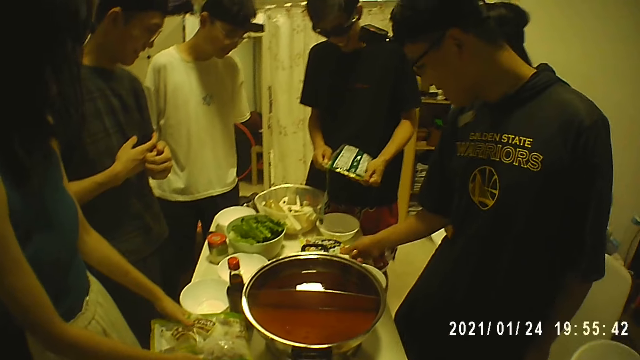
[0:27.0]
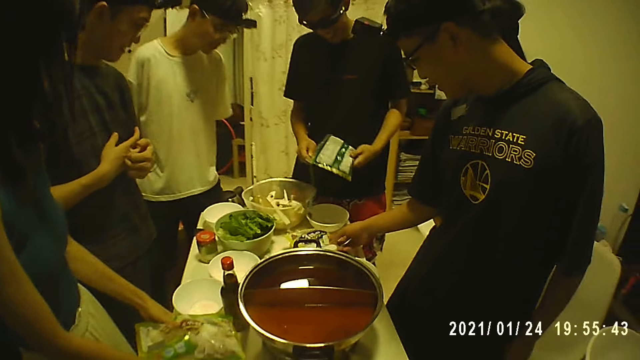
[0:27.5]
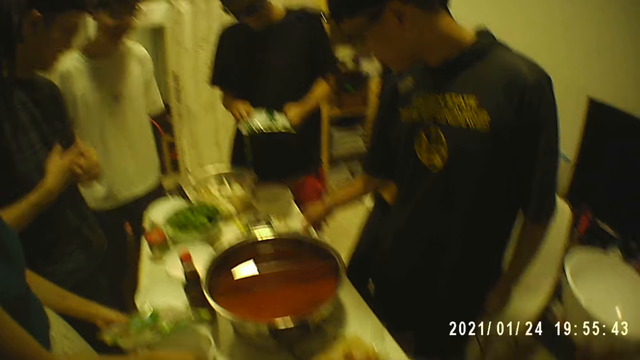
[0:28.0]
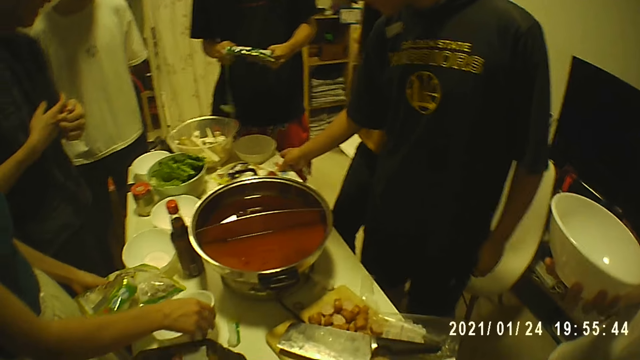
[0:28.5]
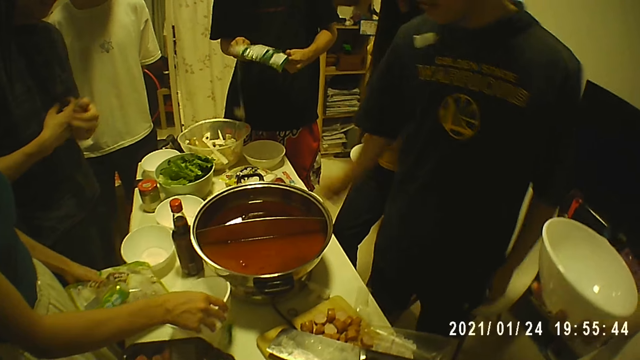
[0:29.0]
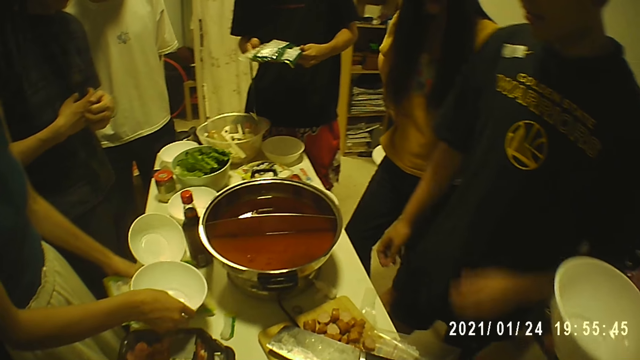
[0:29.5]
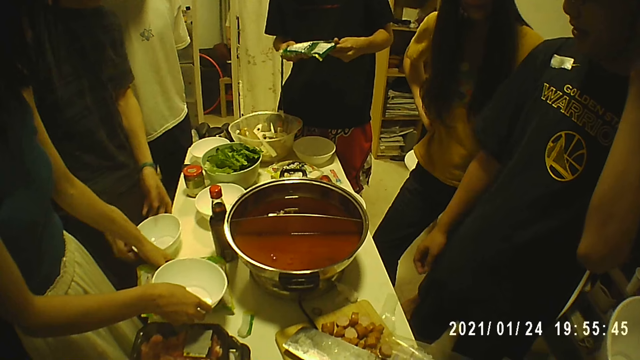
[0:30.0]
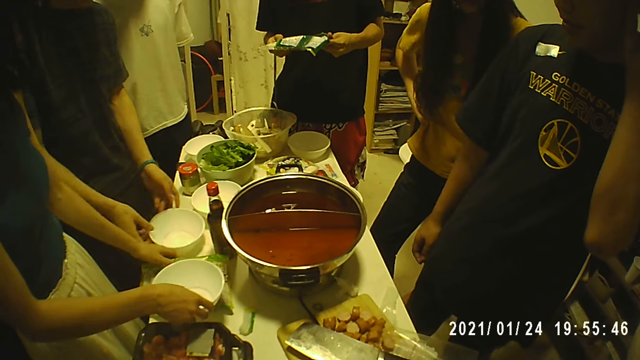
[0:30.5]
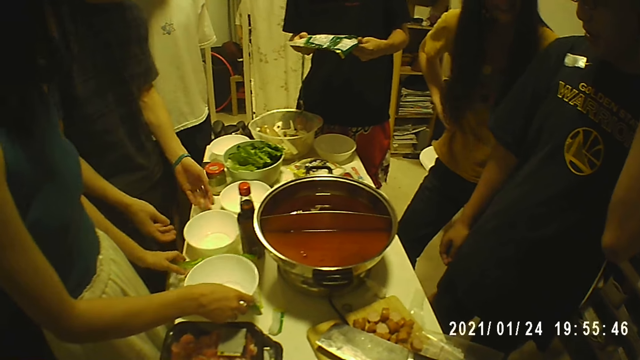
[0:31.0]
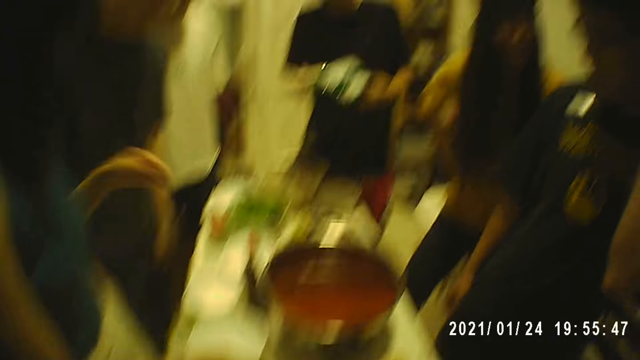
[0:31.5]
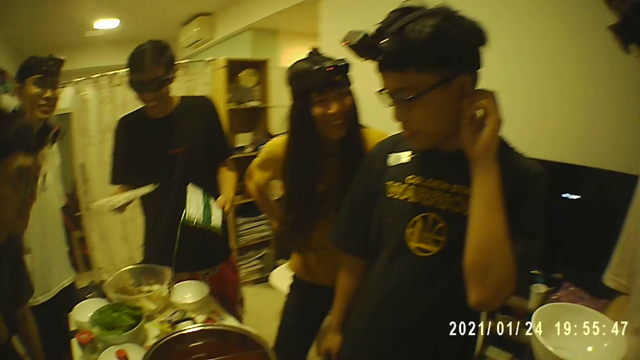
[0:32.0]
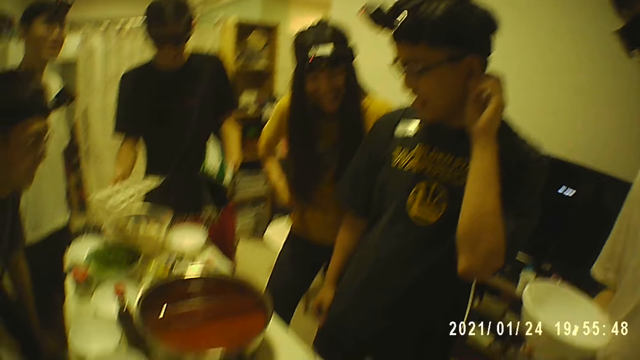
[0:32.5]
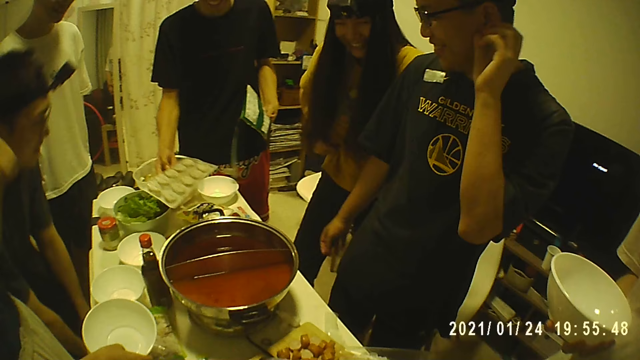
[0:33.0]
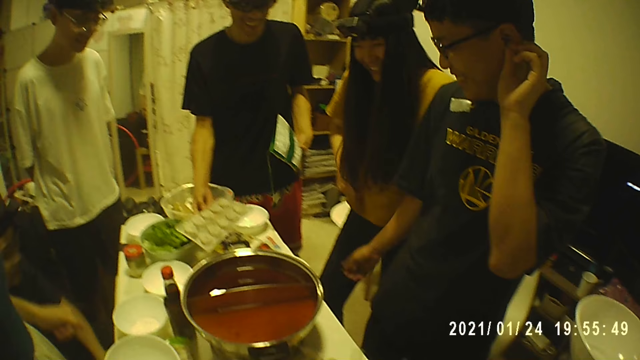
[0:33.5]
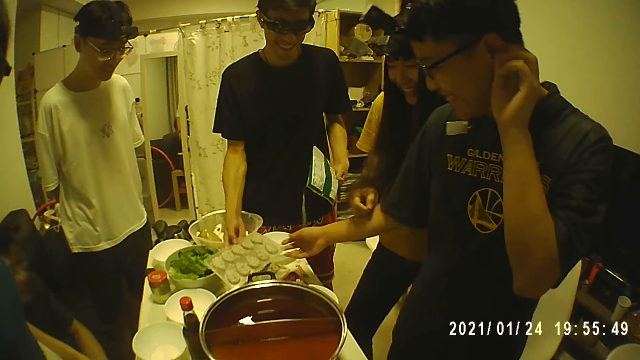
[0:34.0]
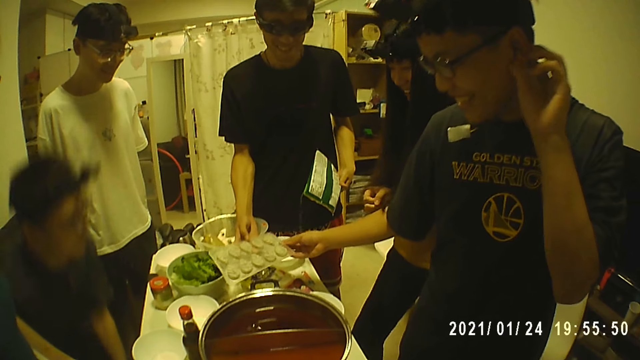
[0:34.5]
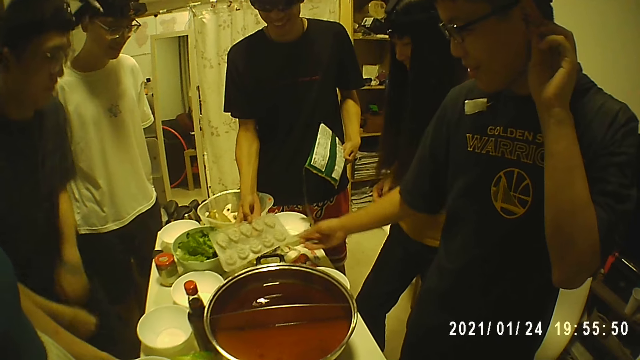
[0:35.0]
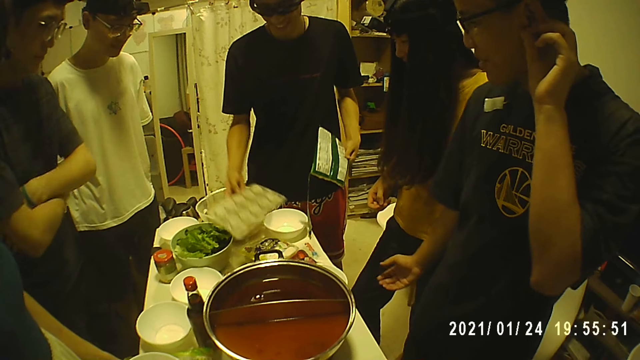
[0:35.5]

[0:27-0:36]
A man touches a pack on the table with his right hand. A woman takes the bowl with her right hand and holds the packet with her left hand. Another man adjusts the bowl with both hands. The camera wearer looks at other people. A third man stretches the pack with his right hand. The first man touches the pack with his right hand. A man gives another man a tray.

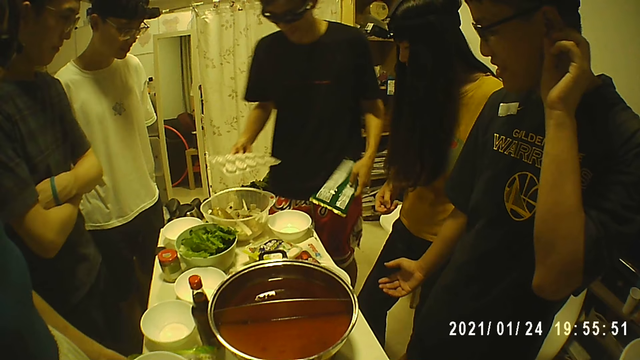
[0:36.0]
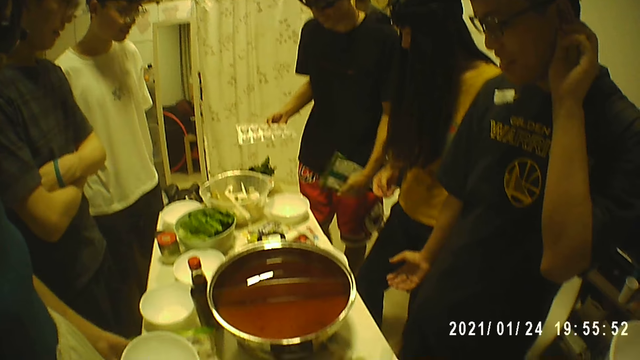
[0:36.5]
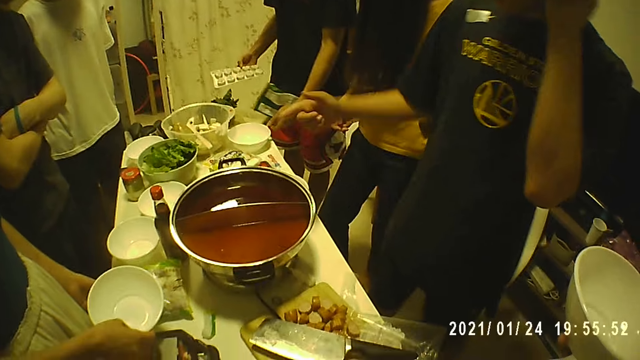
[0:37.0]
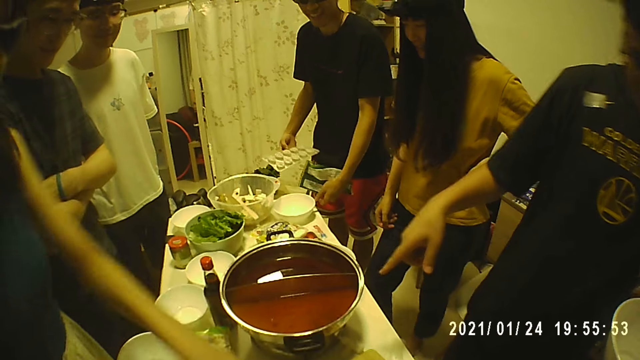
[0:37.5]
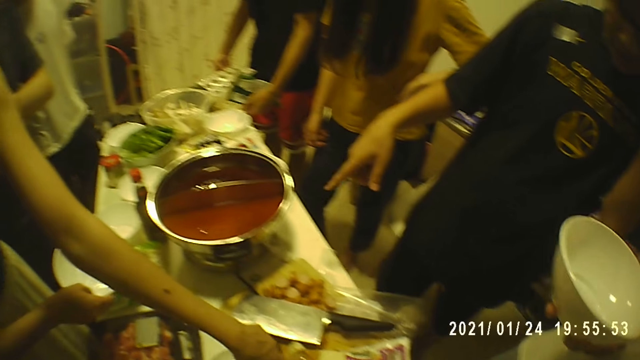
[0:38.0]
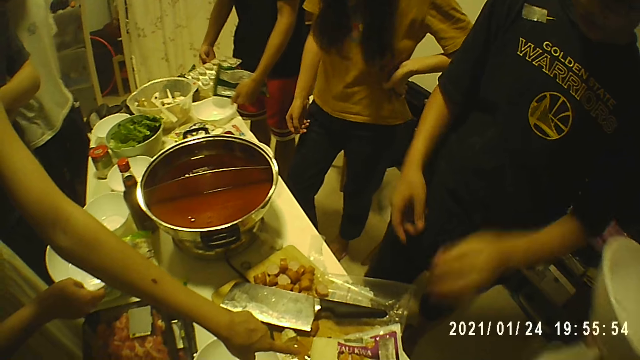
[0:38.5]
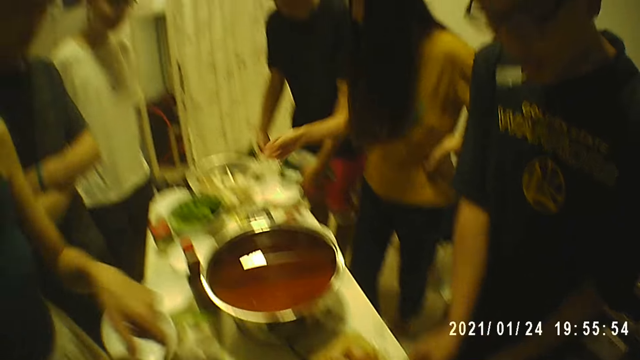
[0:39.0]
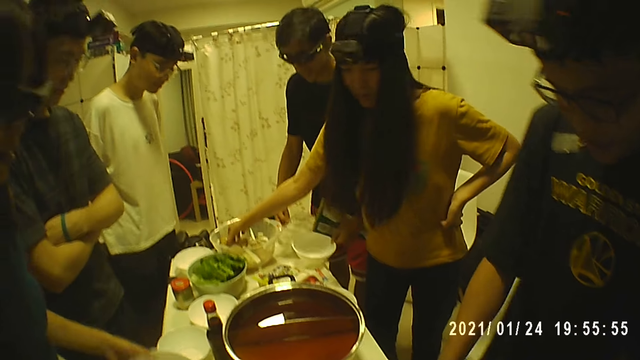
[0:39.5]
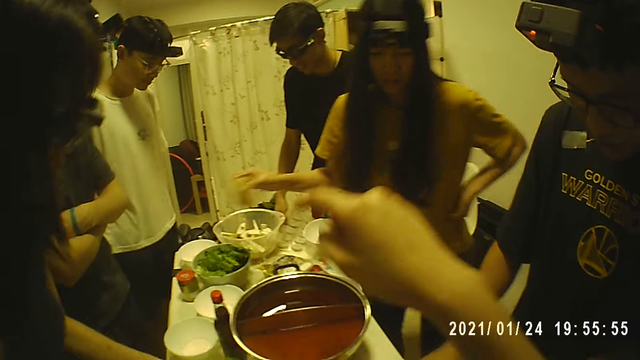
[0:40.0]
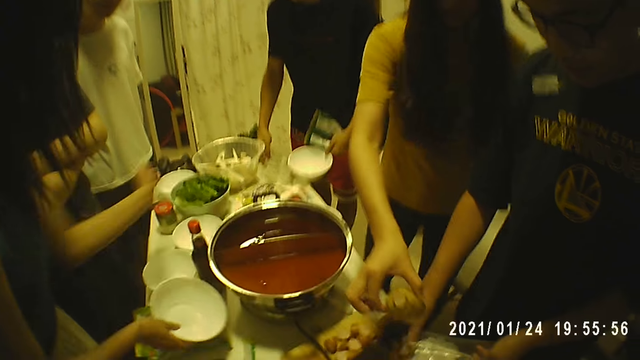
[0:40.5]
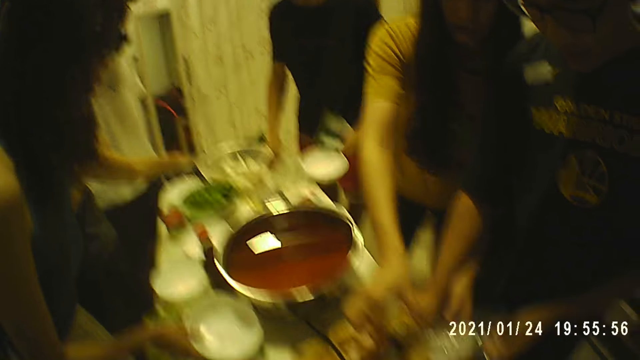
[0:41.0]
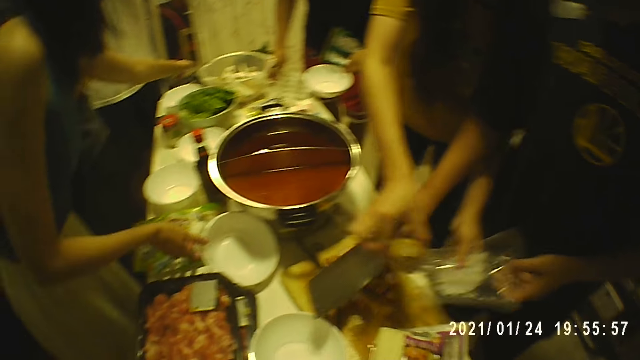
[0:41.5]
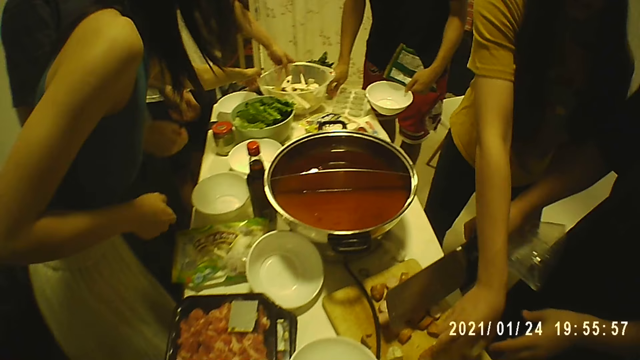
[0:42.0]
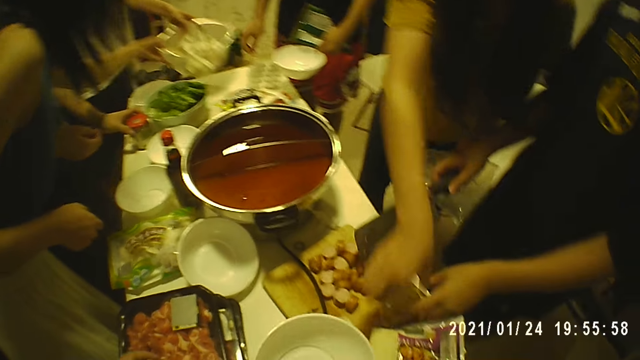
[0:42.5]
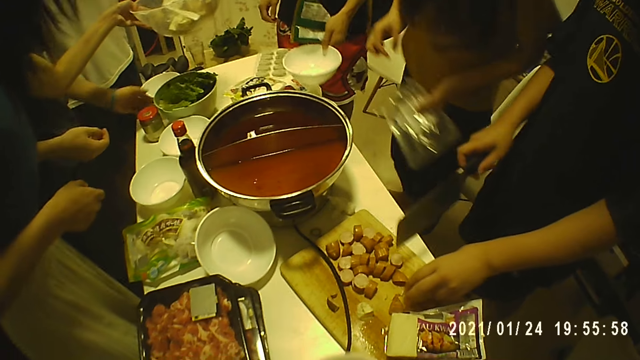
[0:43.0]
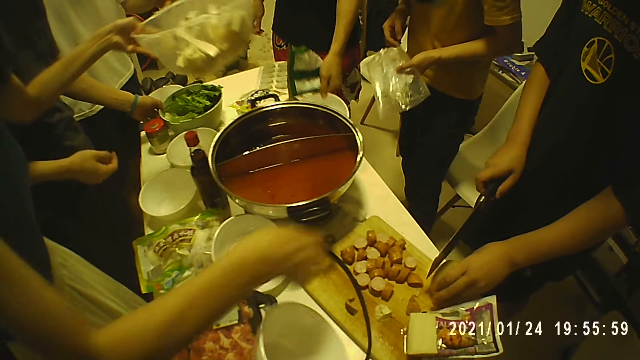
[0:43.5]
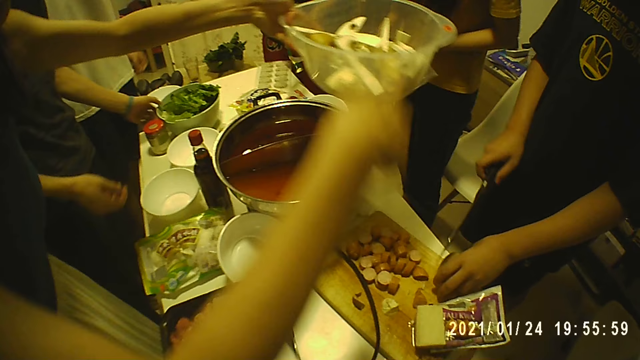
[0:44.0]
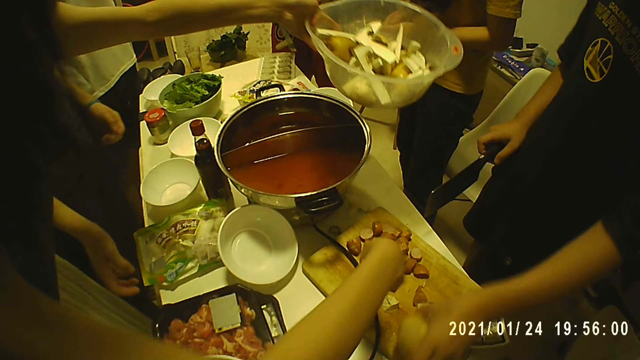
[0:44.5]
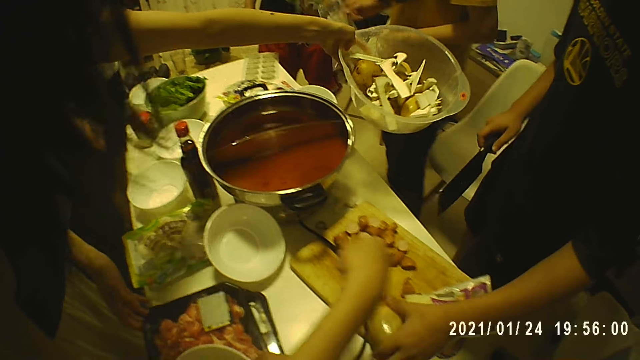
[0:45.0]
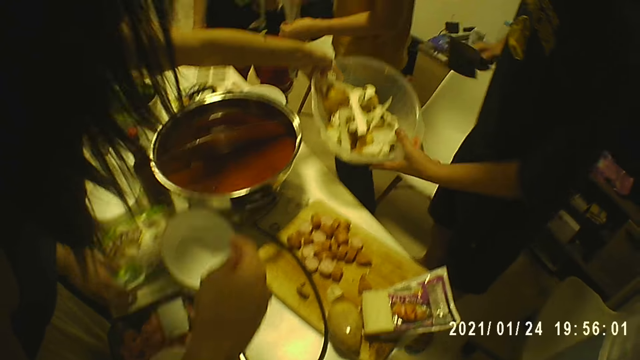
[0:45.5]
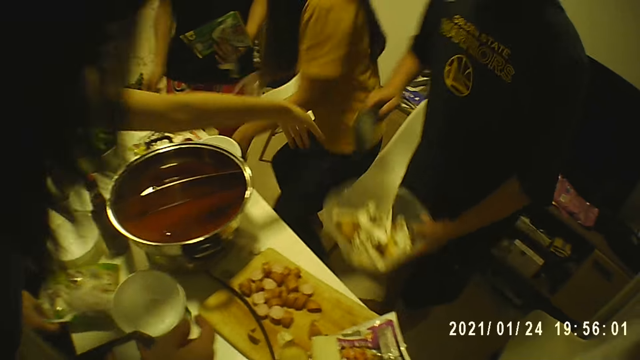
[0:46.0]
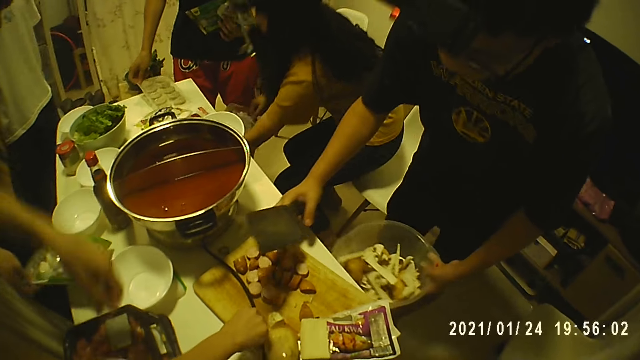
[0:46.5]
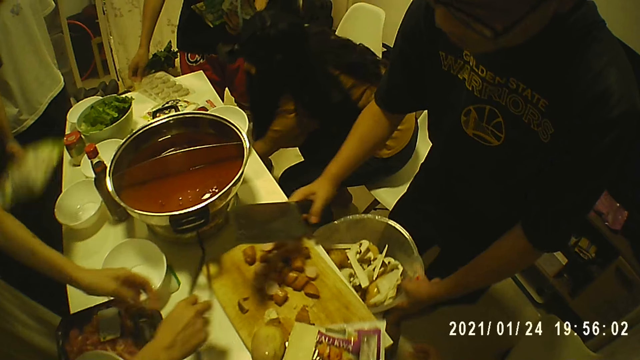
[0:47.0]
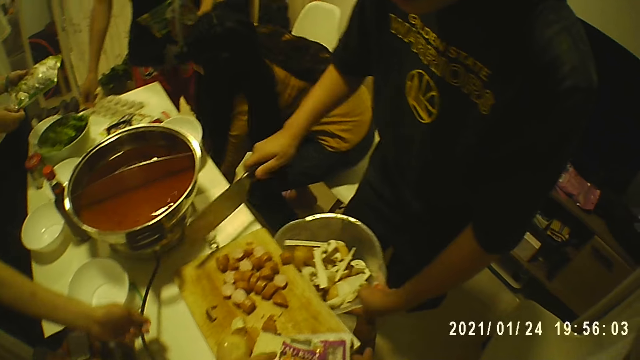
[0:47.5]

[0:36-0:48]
A man holds a bowl with his left hand. A woman takes a potato with her right hand. The camera wearer lifts the hand. The woman drops the potato in her right hand on the table. A woman gives the camera wearer a fruit. Another man holds the knife with his right hand. A third man holds a bowl of potato with his left hand. Another woman takes the bowl of potato with her right hand. A man takes a fruit. He cuts the fruit. A man gives him a bowl. The second man collects the bowl of potato from the other woman with his left hand. The first man drops the packet on the table with his right hand. The second man adjusts the tray of chopped hot dog with his right hand. A man holds a chopping board. The other woman touches a wire with her right hand. She touches the wire with her left hand.
